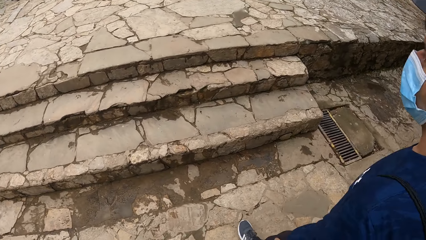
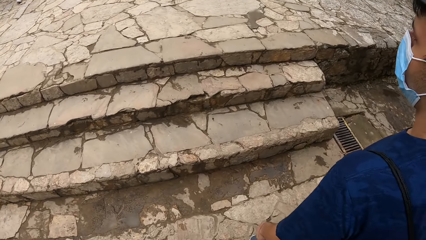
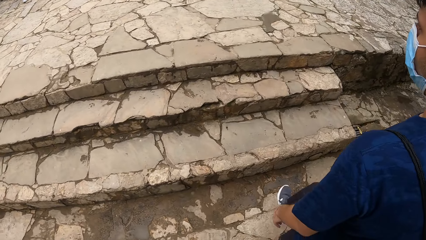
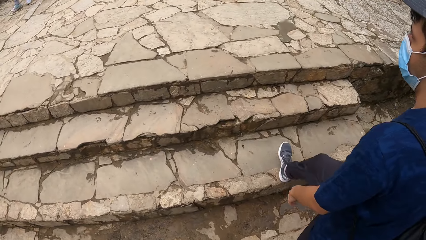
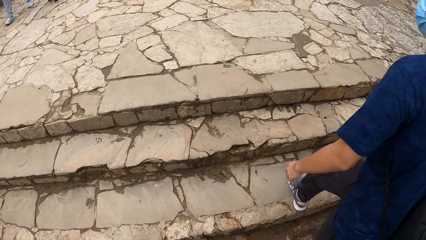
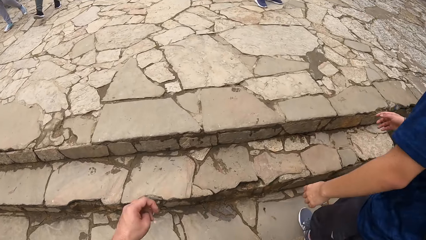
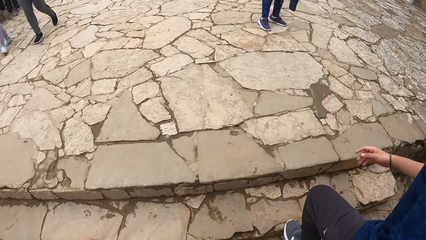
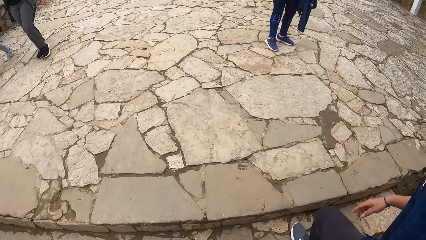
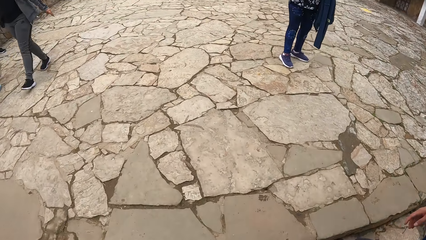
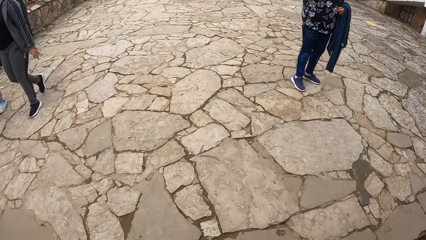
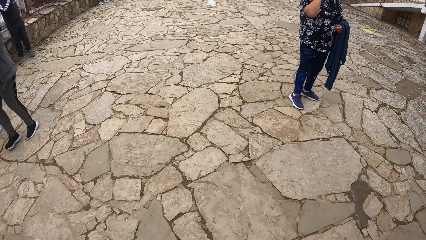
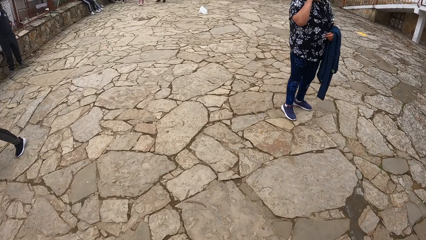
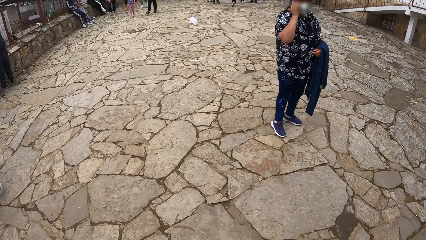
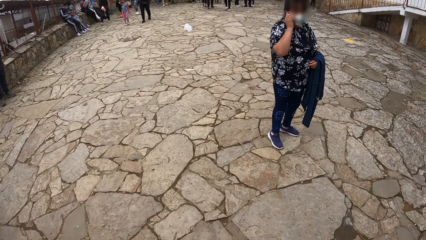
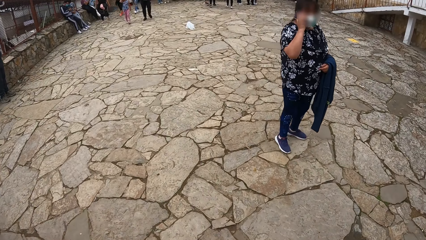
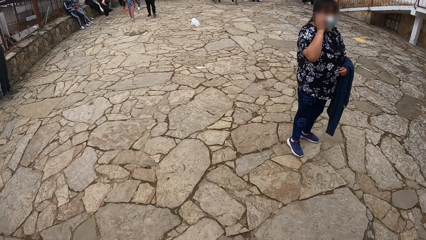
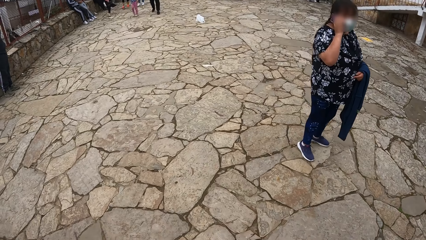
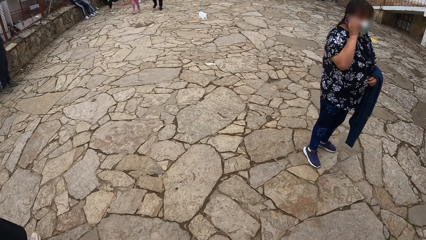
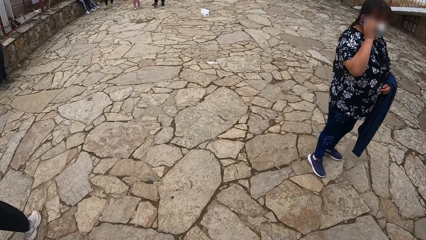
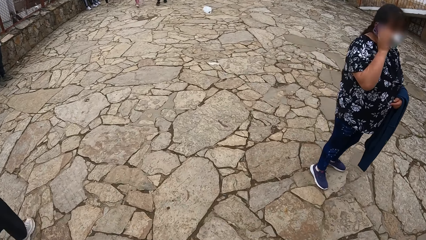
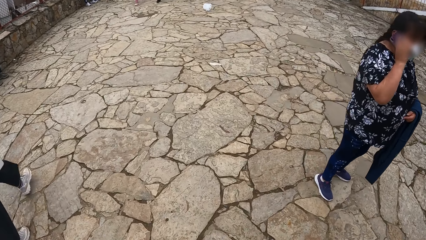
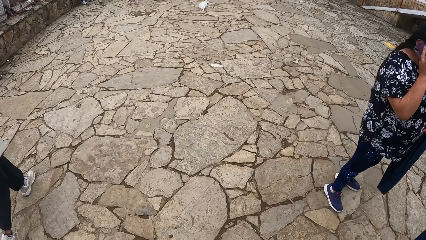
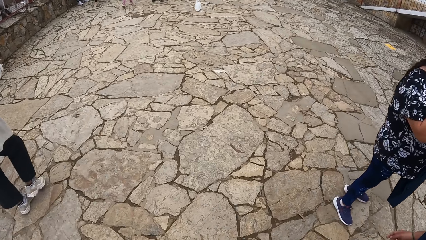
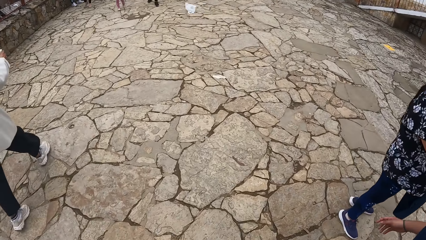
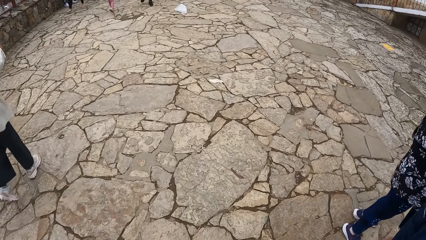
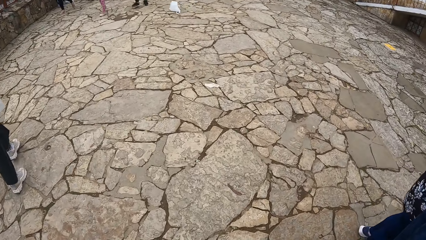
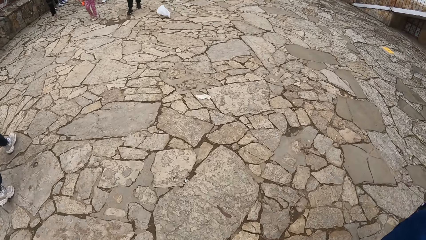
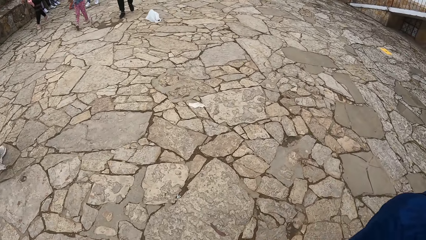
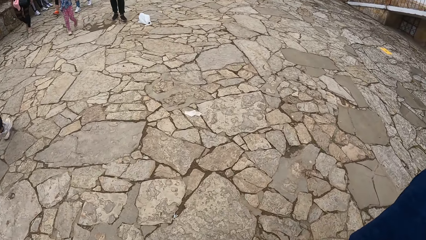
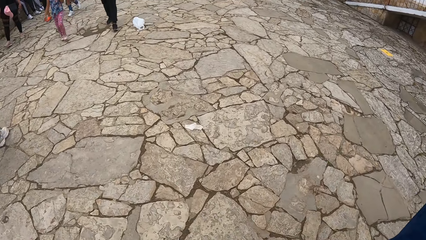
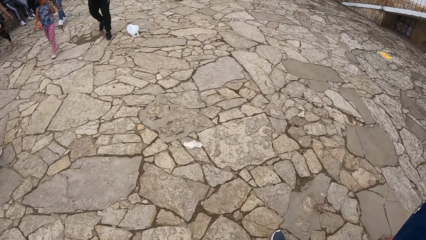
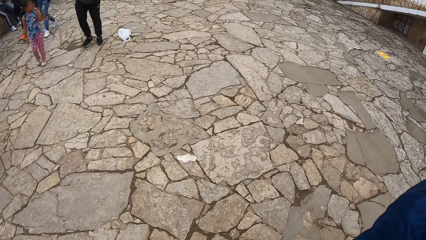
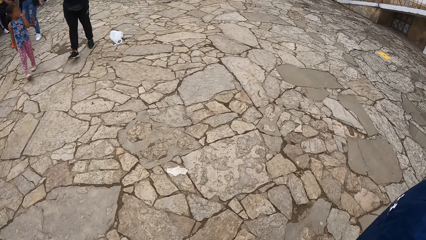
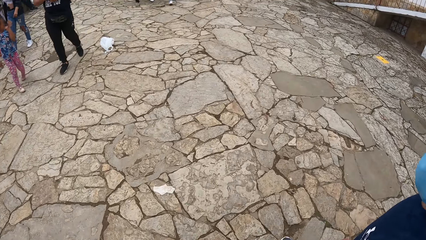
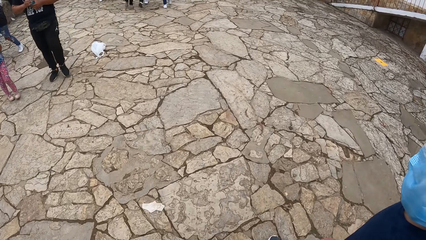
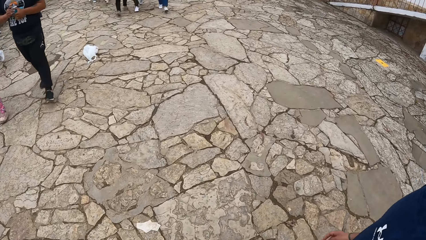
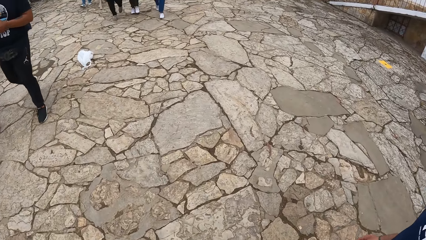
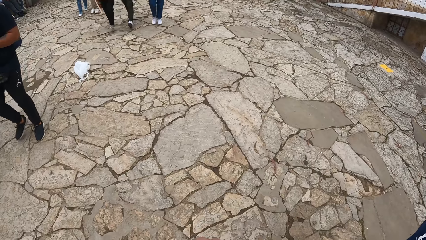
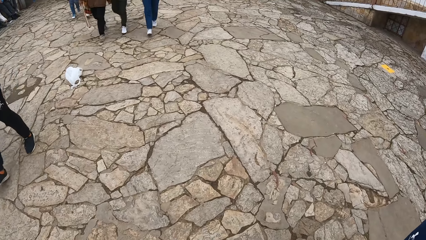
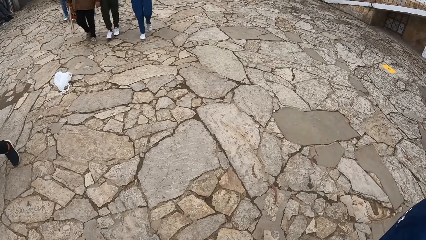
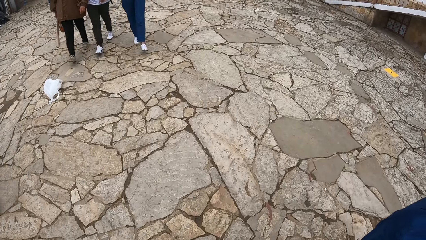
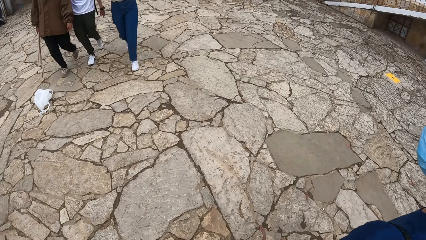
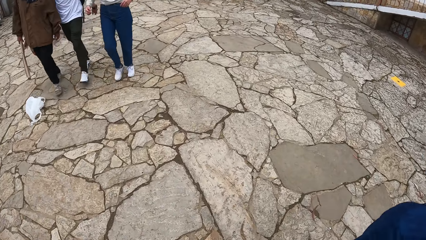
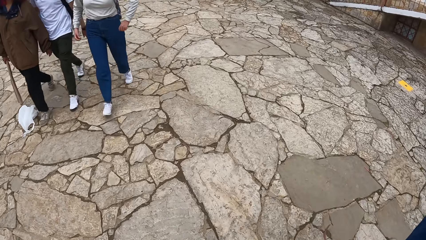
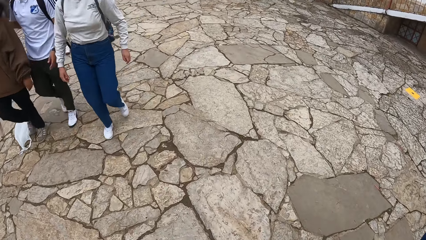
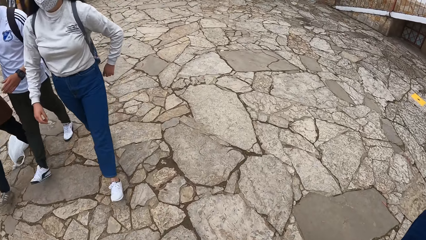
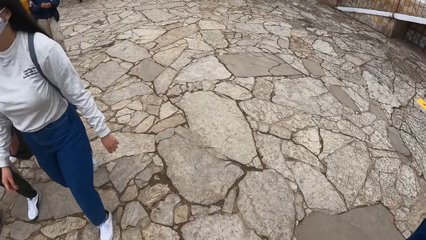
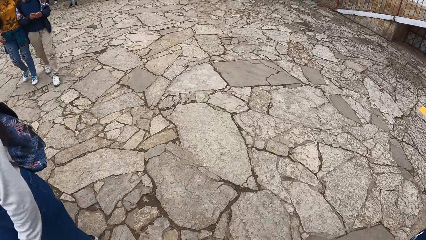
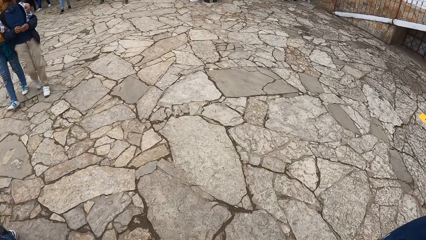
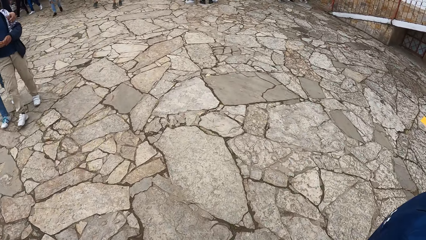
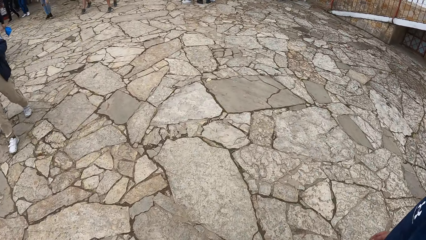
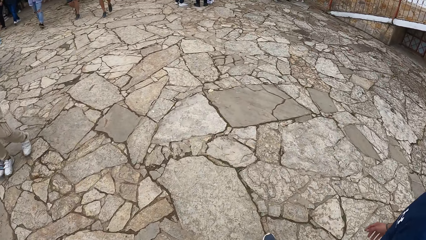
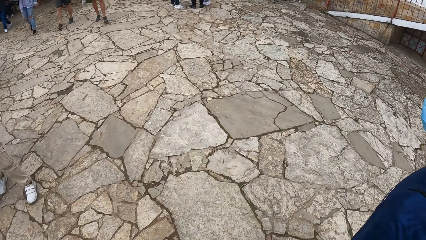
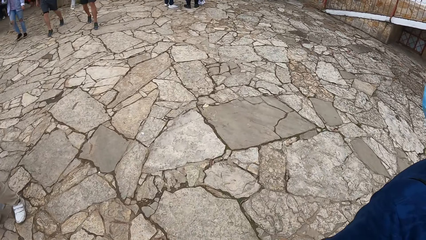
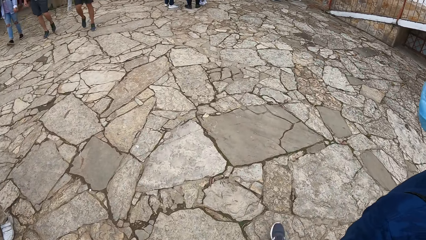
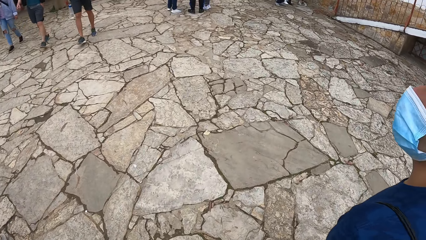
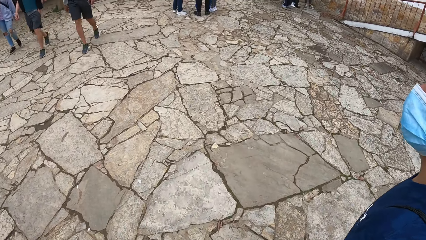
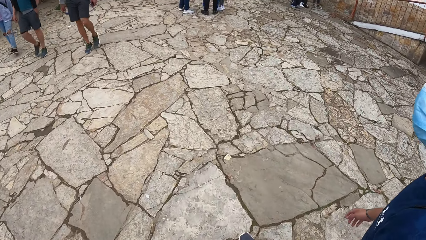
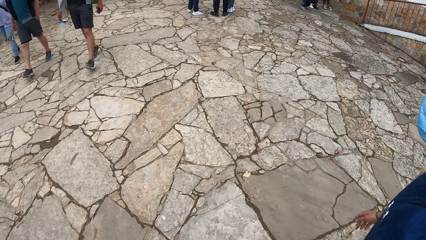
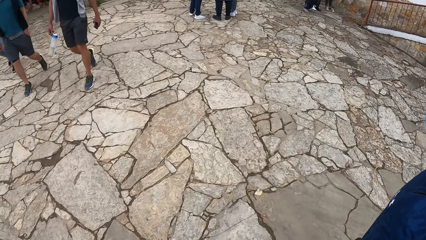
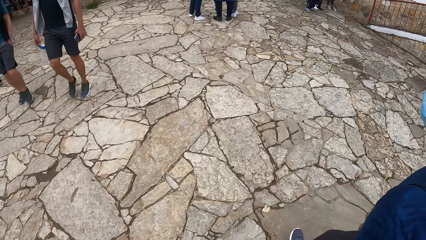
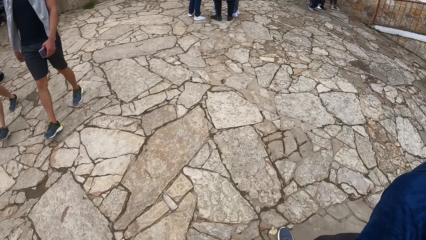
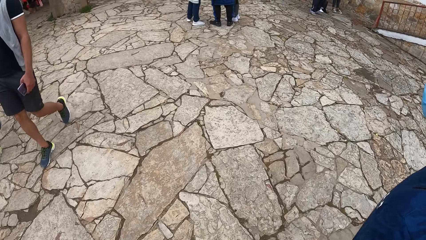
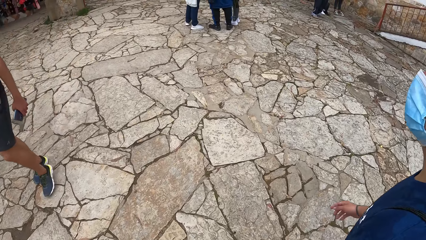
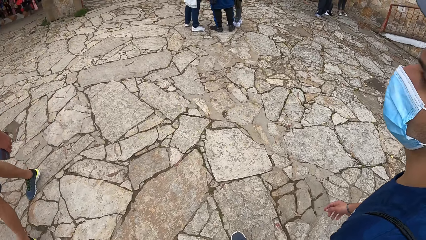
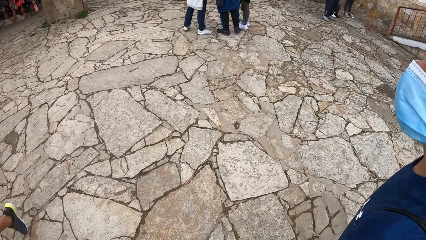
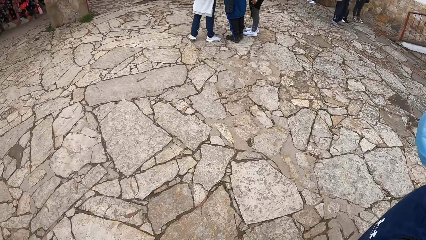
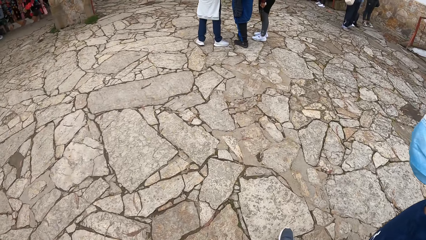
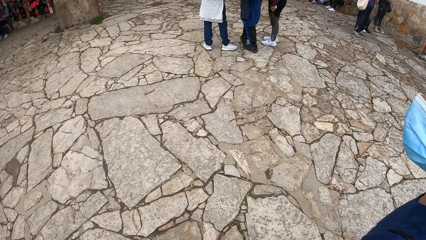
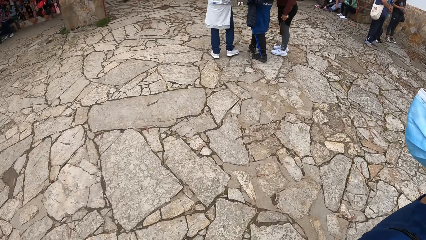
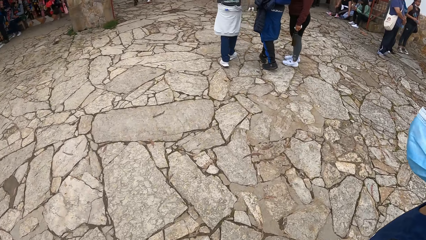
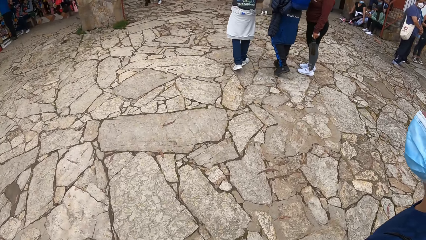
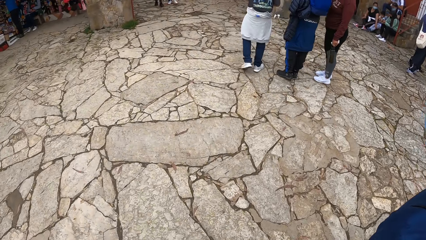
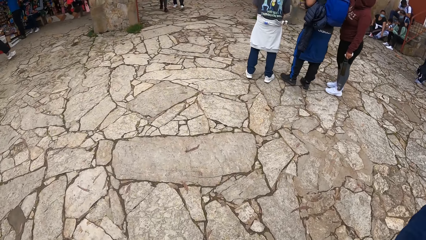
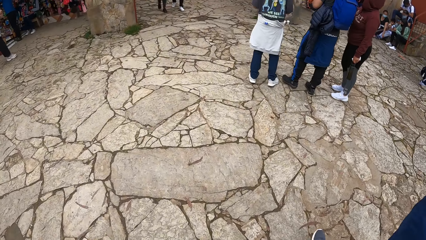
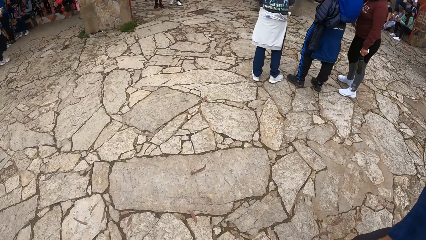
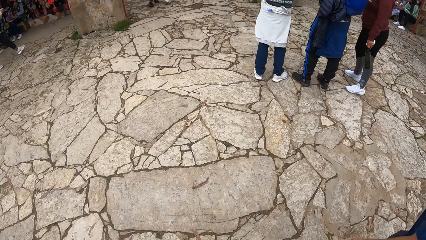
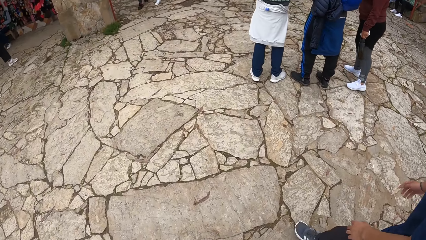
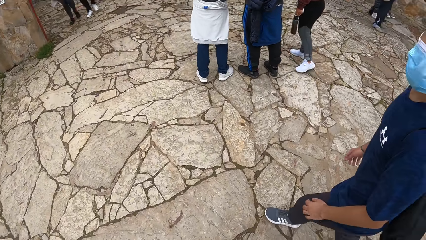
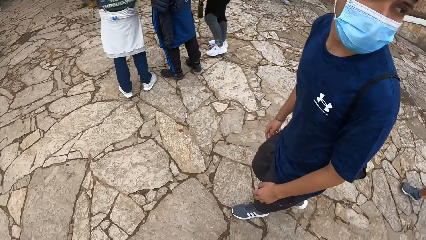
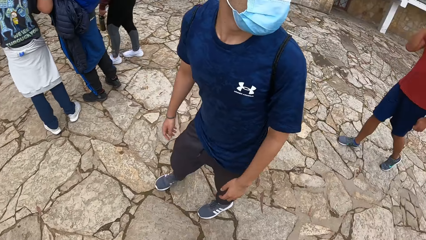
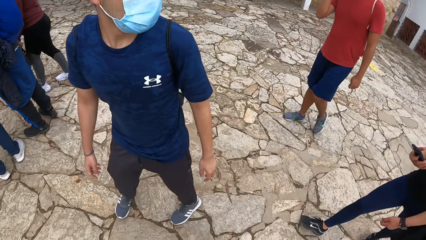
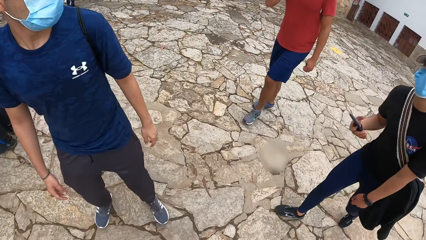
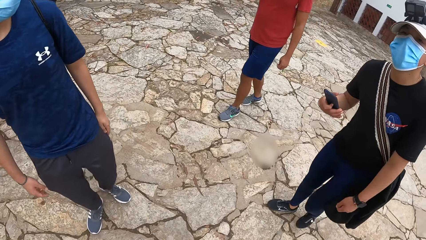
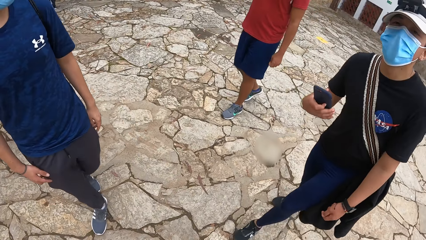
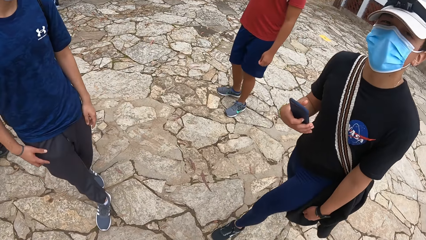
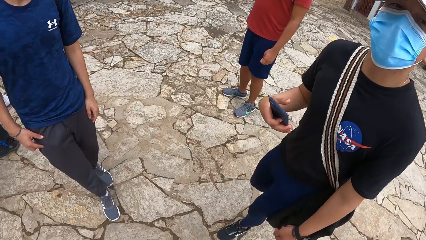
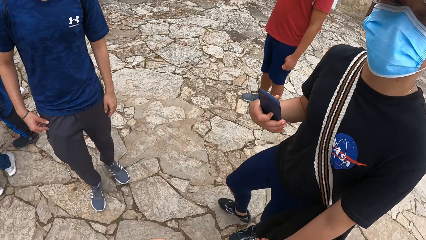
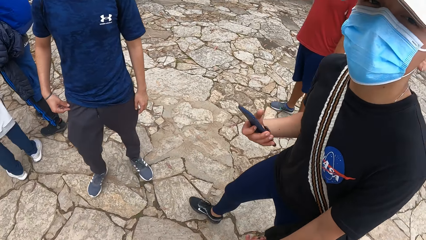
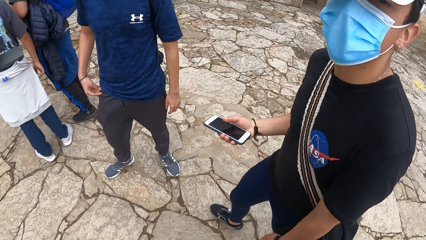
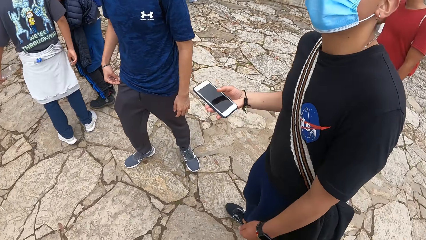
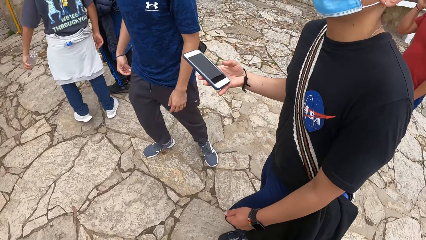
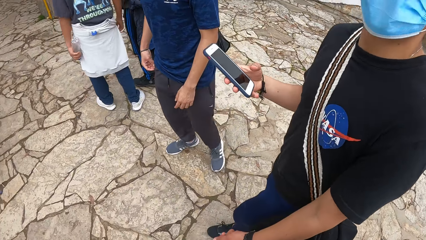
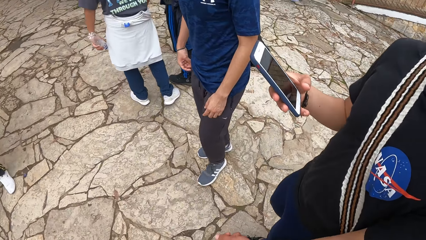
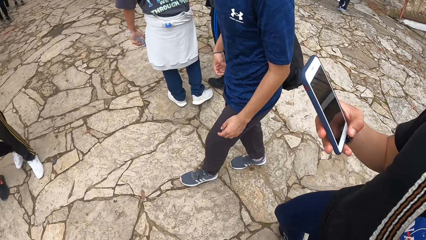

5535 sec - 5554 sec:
A man walks up the stairs. The camera wearer walks up the stairs. They interact with the man. Another man holds a phone in his right hand. The camera wearer interacts with the other man. They look around. The first man walks ahead of the camera wearer on the walkway.
